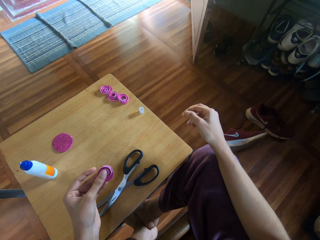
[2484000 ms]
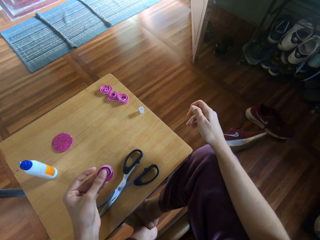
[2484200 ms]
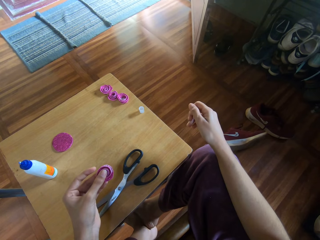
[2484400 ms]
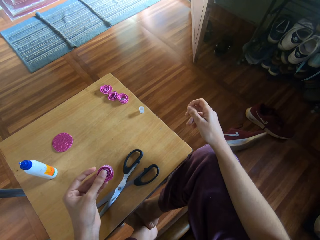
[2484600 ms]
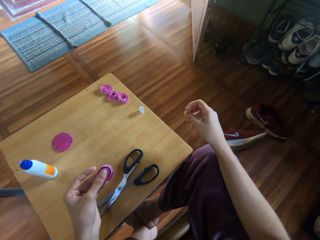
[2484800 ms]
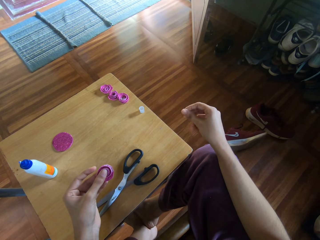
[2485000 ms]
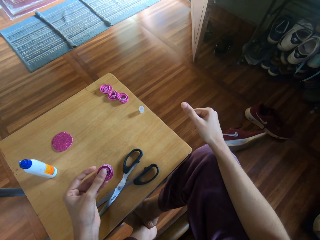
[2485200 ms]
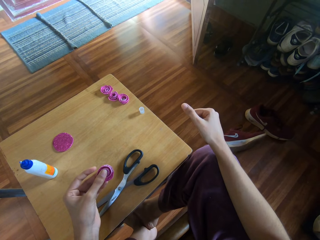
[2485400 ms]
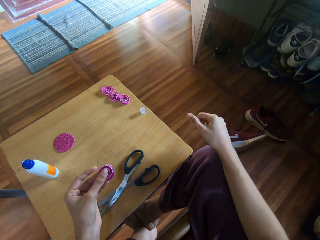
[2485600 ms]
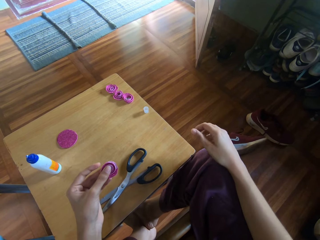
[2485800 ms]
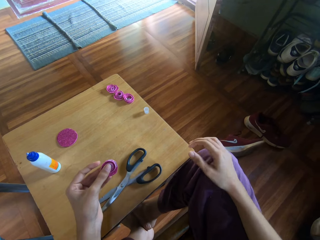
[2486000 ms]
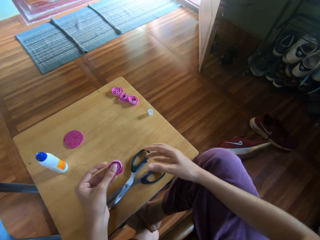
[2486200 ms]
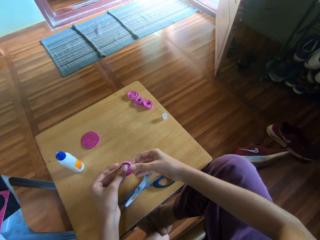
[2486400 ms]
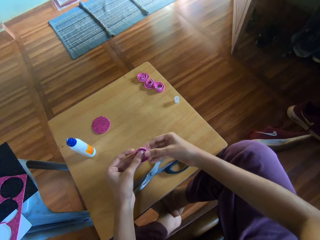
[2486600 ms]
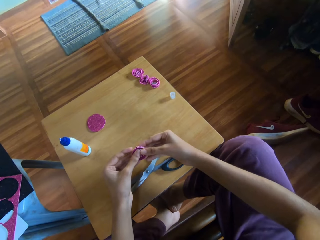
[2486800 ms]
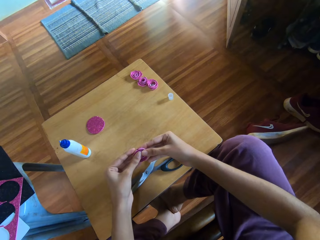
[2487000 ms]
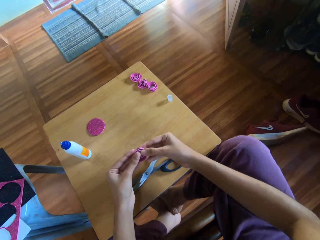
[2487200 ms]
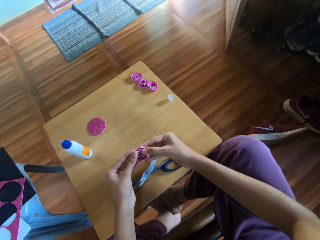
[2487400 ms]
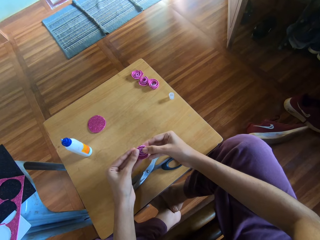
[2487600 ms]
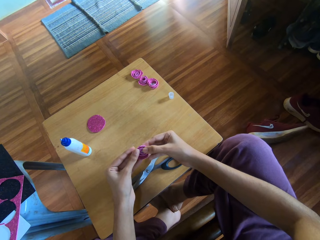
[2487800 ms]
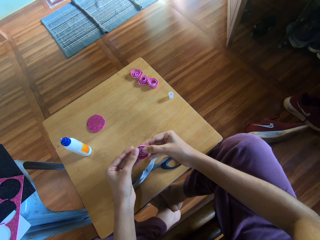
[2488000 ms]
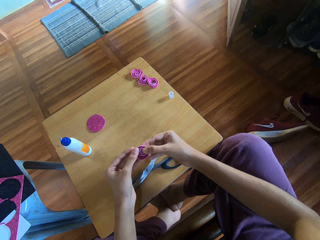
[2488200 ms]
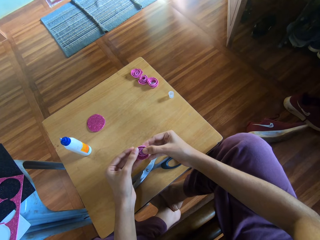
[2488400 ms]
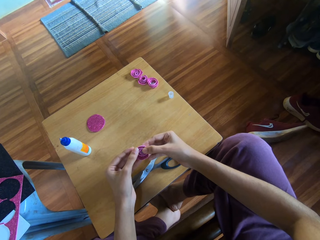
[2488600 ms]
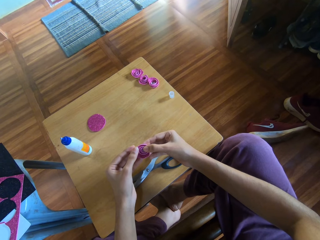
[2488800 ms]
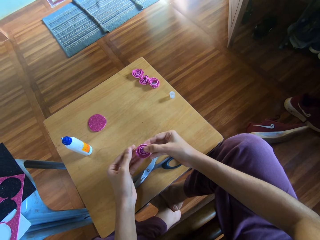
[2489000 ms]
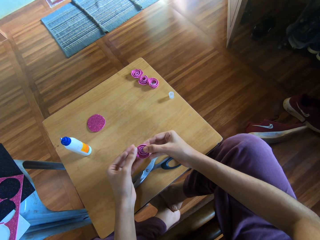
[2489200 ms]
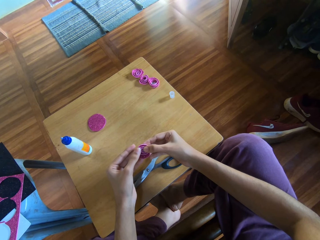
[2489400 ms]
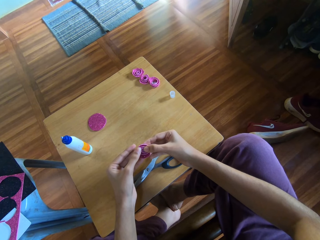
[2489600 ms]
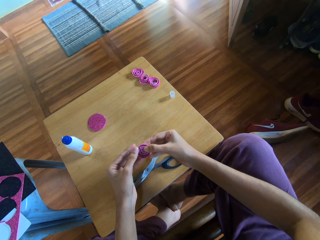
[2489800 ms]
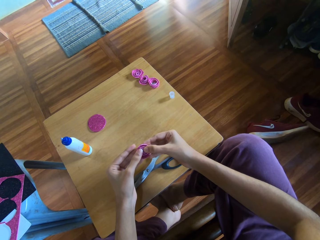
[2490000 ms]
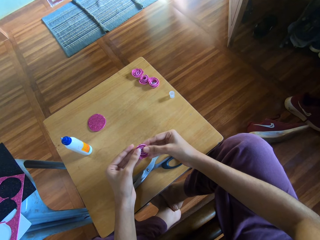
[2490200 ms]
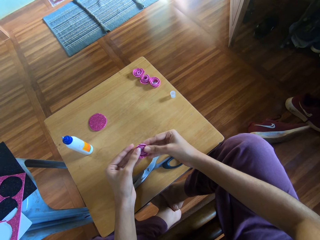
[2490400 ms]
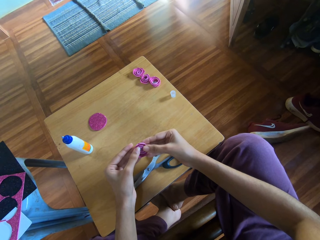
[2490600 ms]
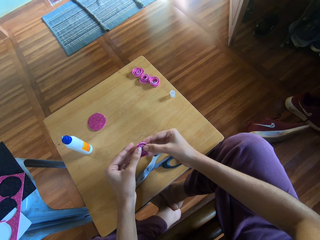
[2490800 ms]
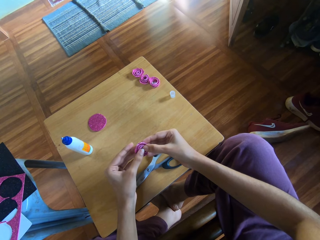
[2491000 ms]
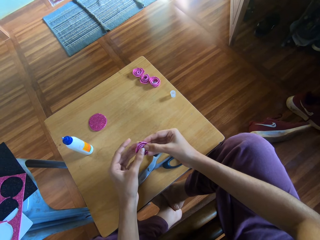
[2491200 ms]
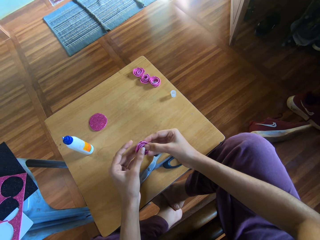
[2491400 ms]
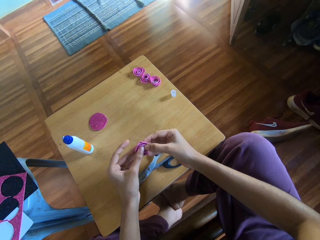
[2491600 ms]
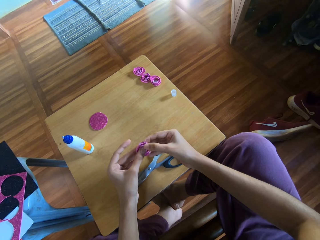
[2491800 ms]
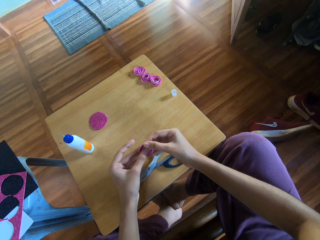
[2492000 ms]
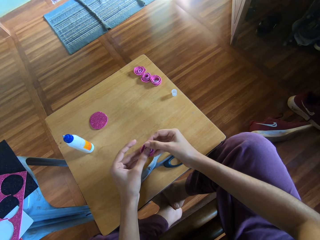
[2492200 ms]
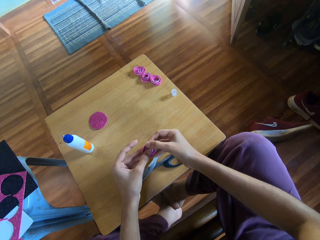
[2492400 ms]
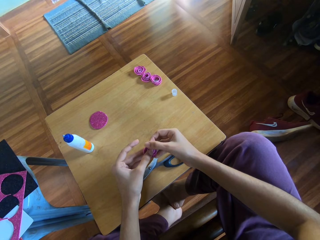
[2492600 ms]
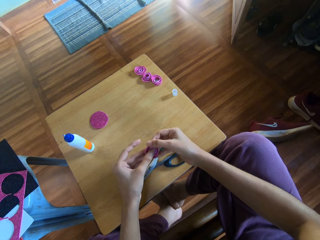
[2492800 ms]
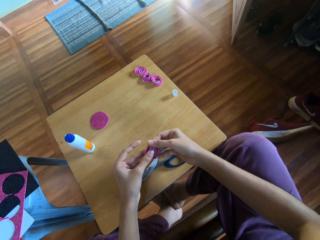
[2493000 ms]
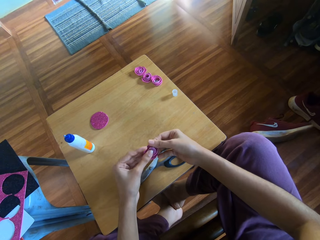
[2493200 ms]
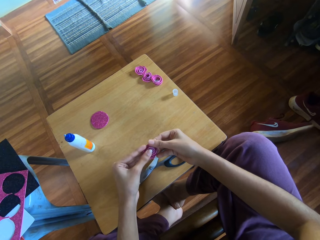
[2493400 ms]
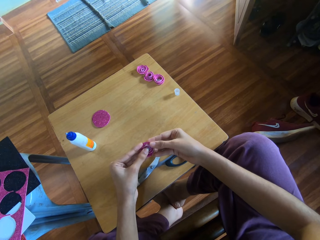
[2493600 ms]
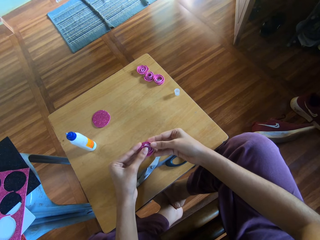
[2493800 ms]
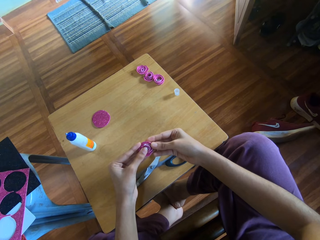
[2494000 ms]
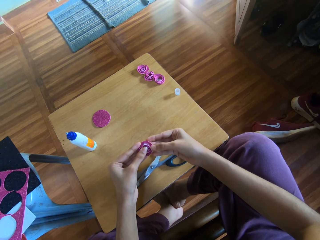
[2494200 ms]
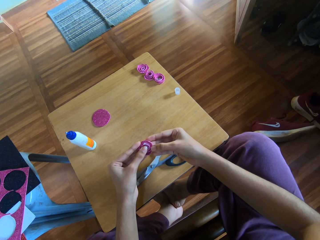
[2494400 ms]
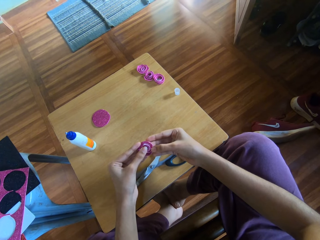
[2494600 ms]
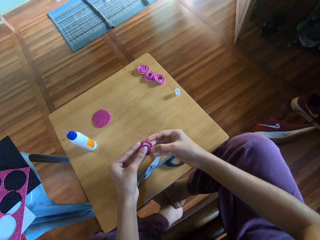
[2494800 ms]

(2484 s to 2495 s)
The camera wearer moves the hand. They press the rolled paper with both hands. They hold the decoration paper and make the decoration paper.

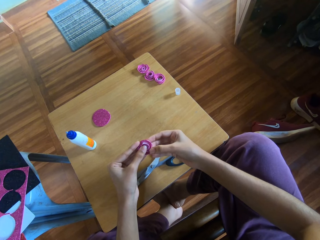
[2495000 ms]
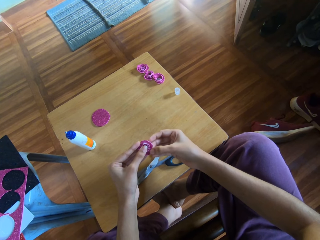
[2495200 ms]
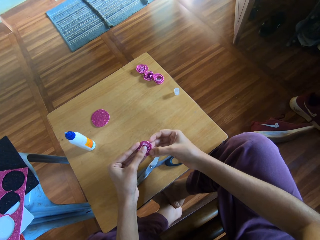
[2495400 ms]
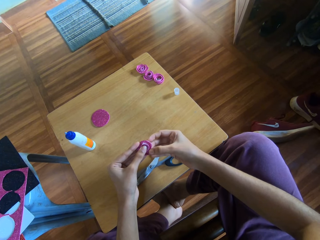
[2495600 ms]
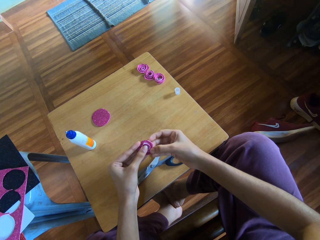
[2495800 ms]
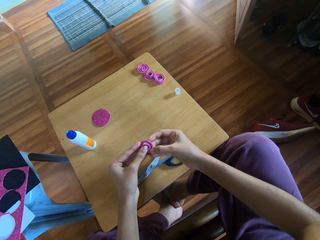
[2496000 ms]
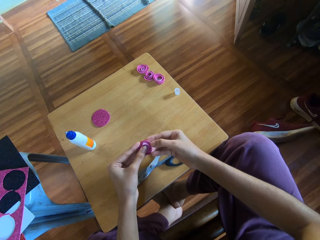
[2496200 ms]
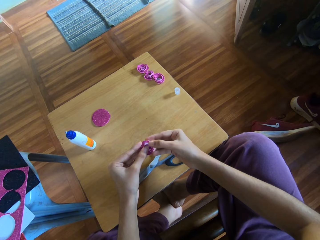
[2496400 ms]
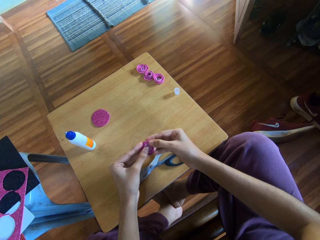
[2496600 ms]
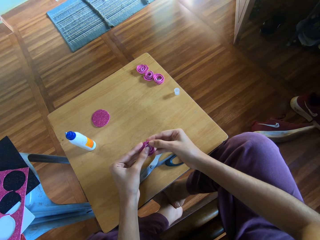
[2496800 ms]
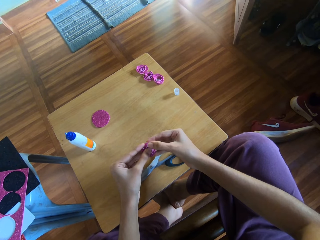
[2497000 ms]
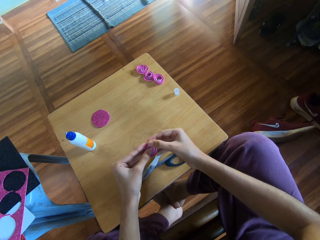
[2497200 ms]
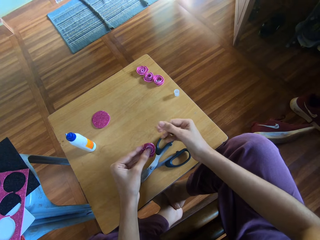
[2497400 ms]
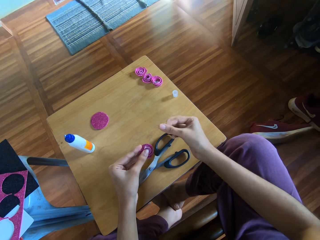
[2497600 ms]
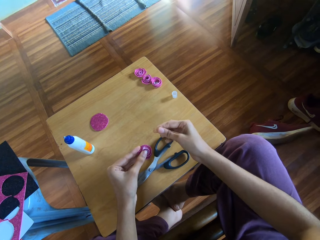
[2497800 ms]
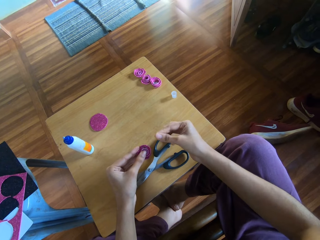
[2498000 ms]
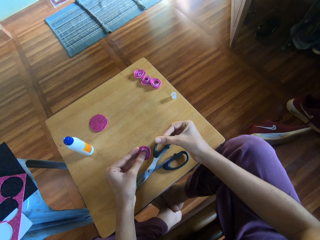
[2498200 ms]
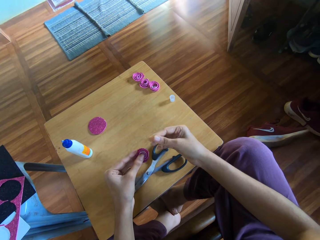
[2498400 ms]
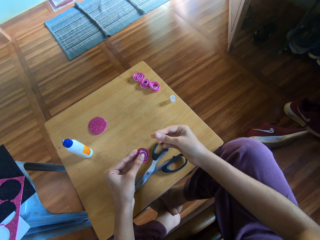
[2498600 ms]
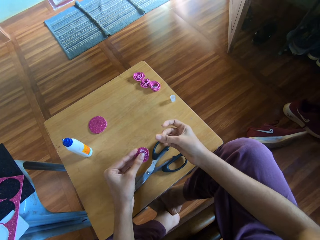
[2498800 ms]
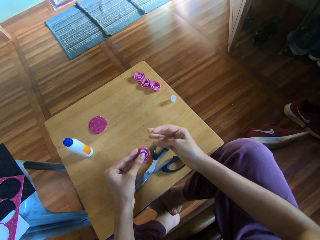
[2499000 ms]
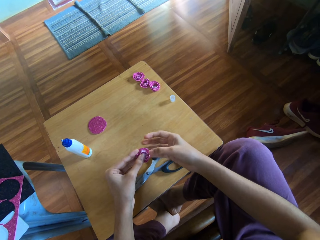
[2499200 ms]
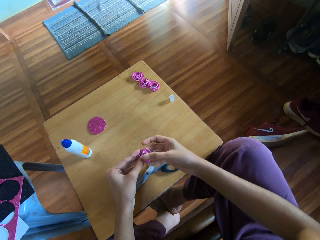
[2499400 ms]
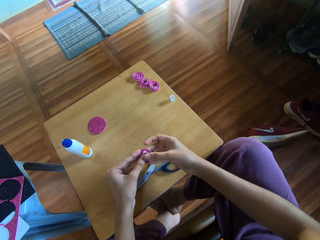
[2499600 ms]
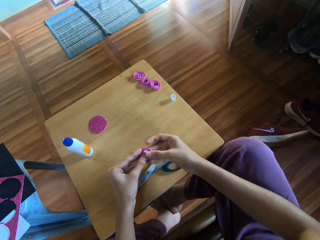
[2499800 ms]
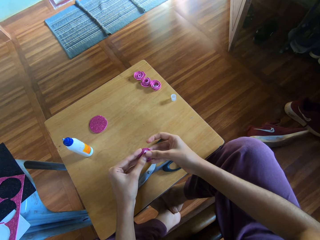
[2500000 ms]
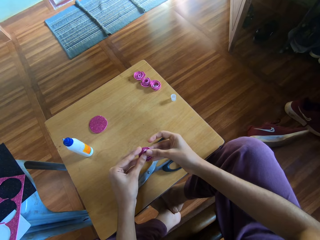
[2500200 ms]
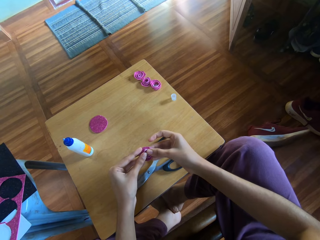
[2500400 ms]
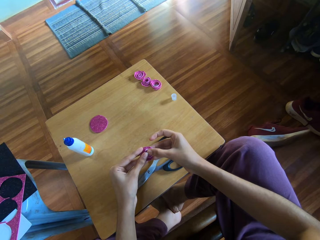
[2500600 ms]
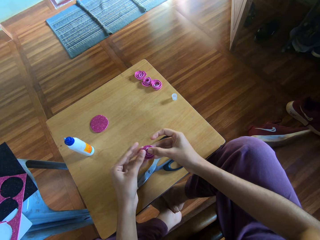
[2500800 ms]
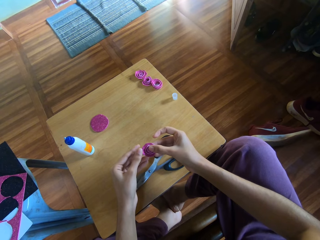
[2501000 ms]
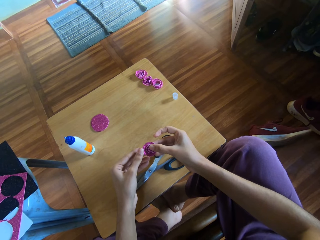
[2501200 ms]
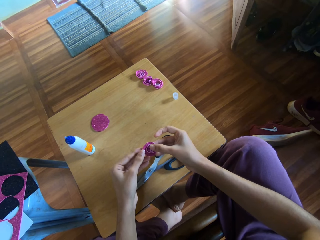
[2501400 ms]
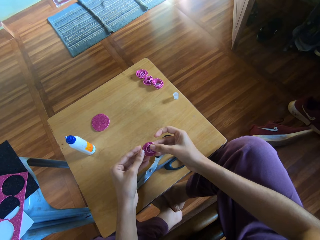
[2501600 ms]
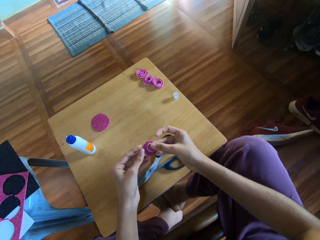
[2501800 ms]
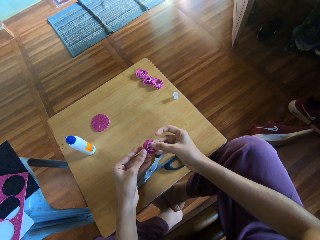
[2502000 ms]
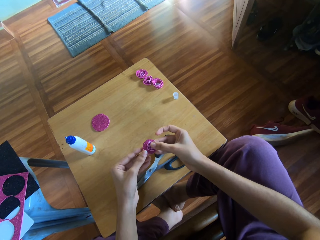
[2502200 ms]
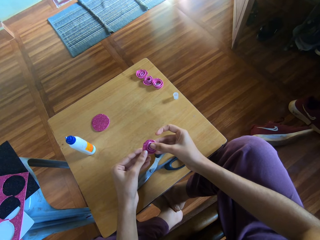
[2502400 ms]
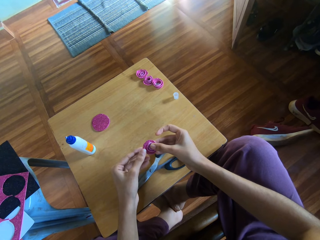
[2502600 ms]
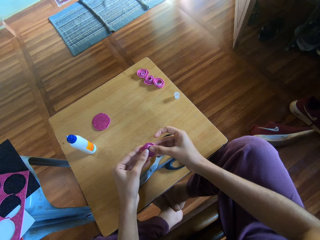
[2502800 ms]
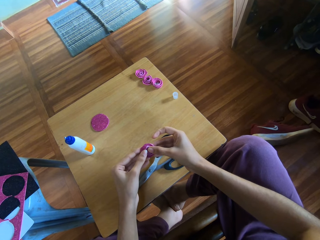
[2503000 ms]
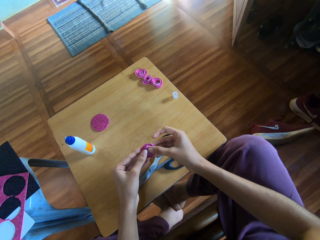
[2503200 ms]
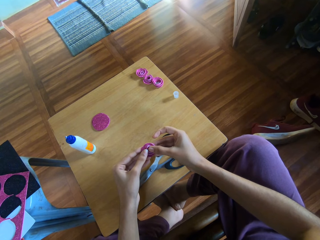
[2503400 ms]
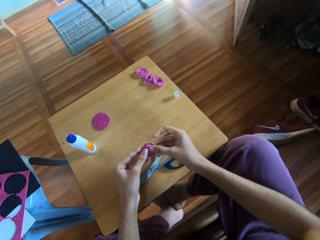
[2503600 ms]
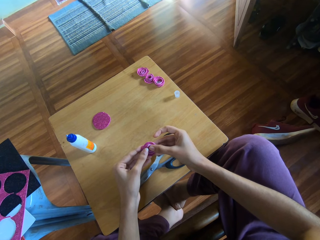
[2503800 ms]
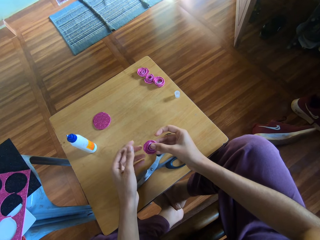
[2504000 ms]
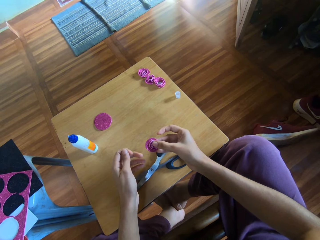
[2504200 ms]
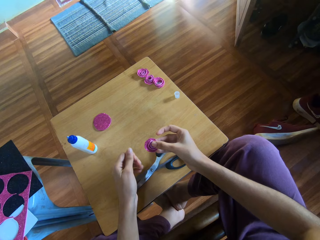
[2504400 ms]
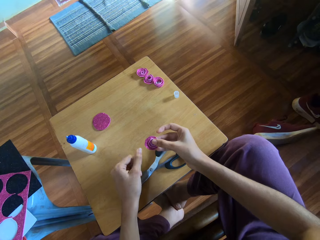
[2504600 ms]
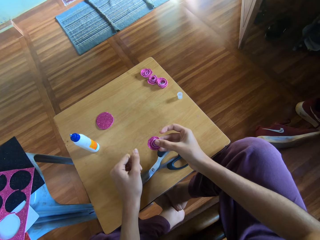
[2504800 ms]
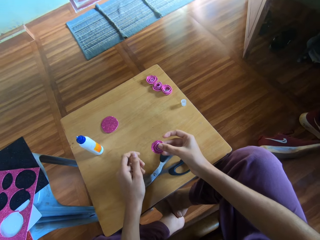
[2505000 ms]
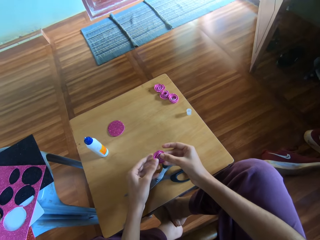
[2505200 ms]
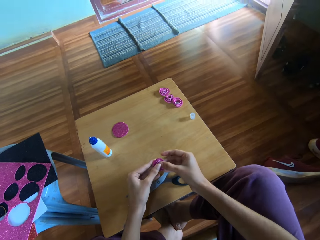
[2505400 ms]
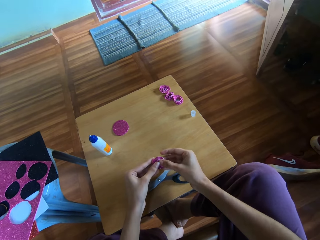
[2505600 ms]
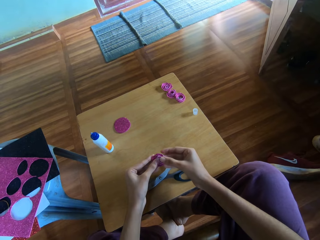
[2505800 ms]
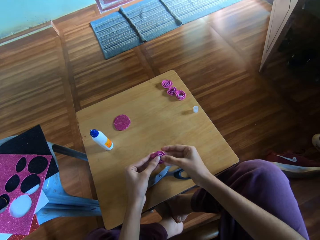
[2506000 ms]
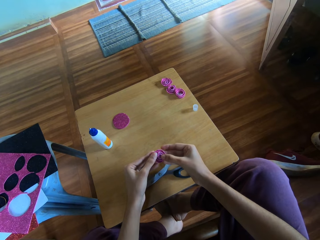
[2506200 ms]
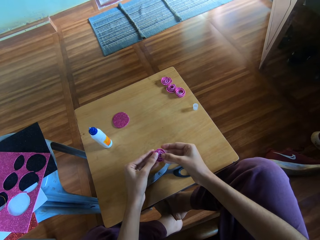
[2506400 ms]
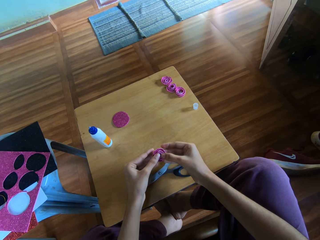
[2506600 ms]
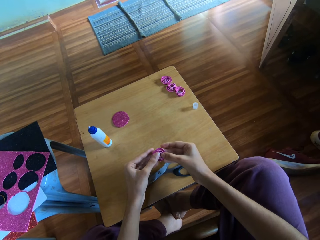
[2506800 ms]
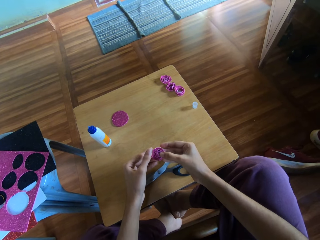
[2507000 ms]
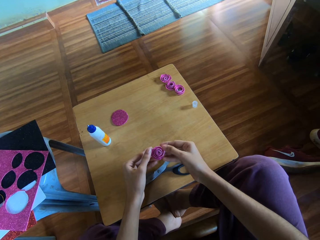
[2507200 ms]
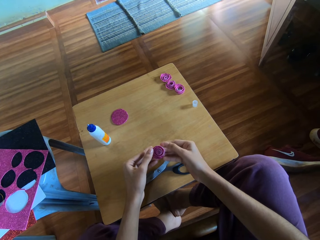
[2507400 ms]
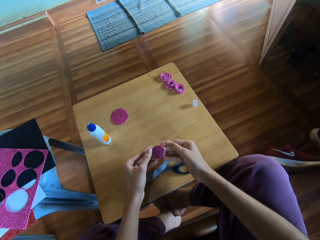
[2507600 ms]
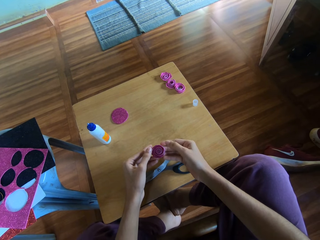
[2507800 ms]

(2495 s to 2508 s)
The camera wearer rubs her right fingers together. She presses the rolled paper with both hands. She holds the decoration paper and makes the decoration paper. She rubs her left fingers together. She presses the rolled paper with both hands. She holds the decoration paper.
